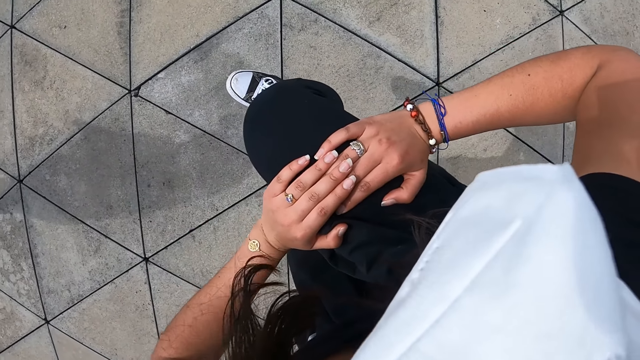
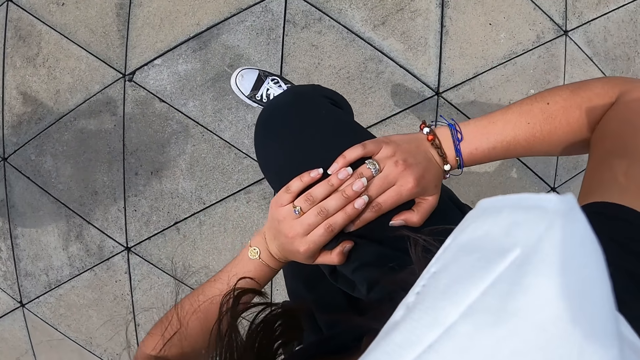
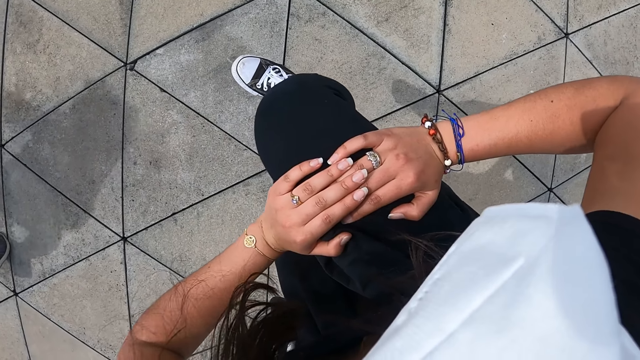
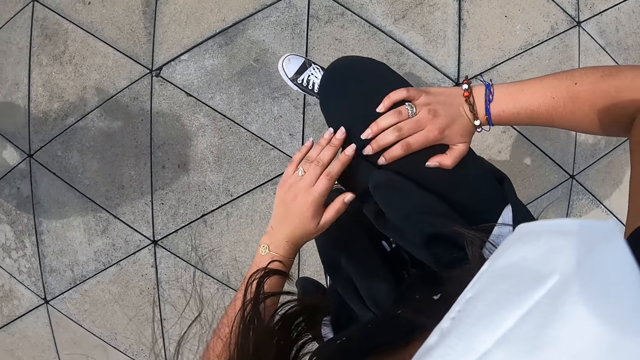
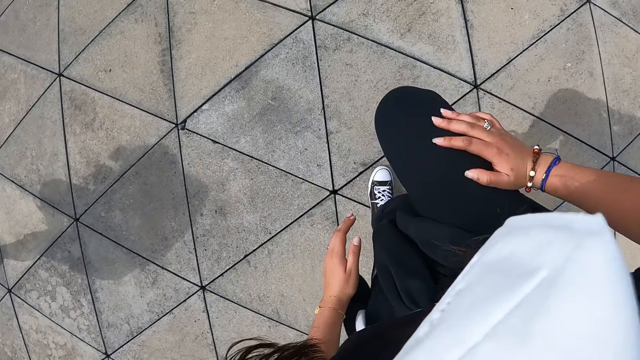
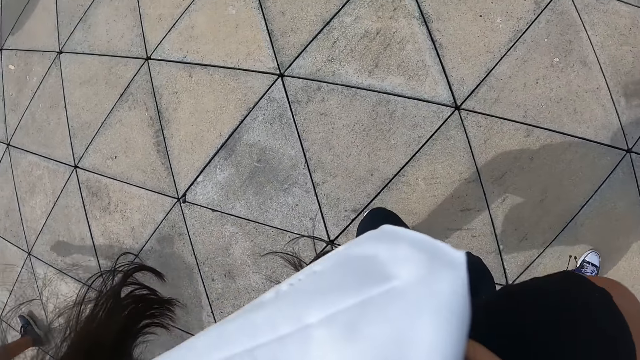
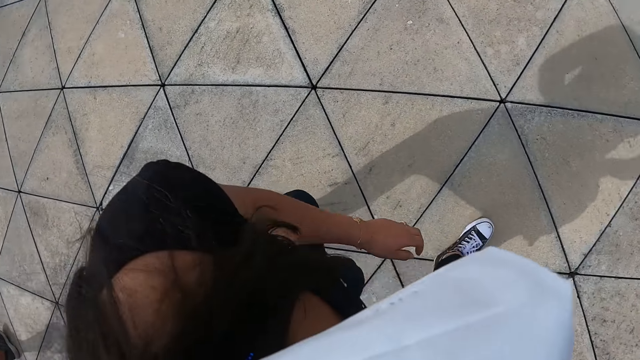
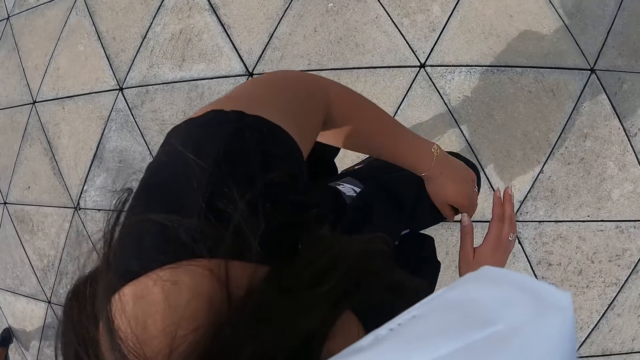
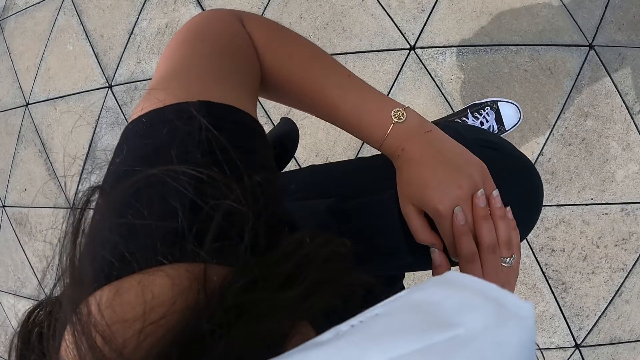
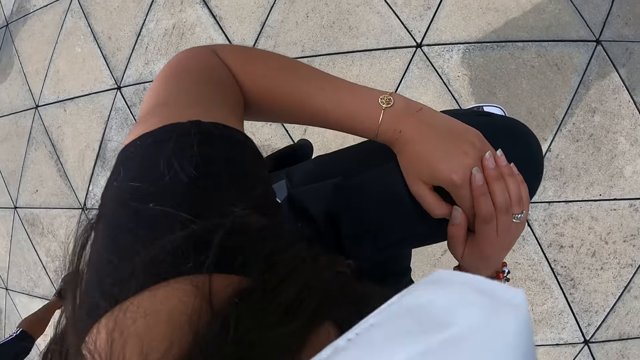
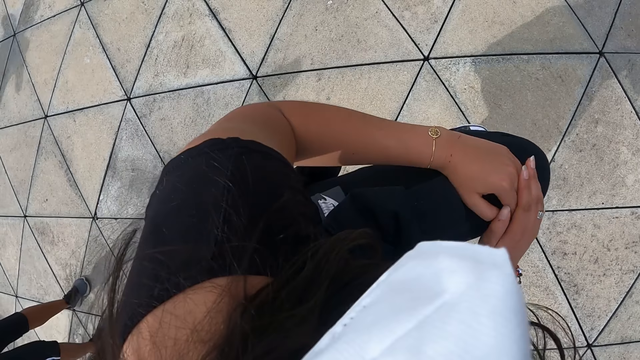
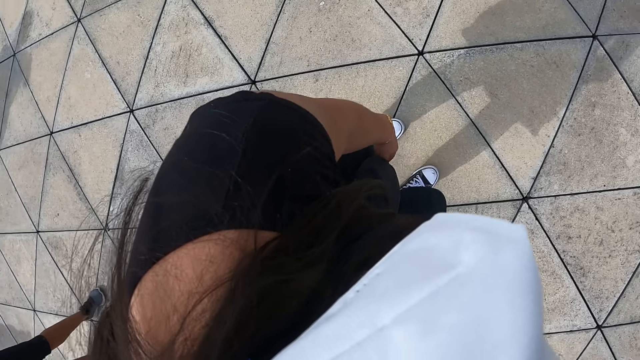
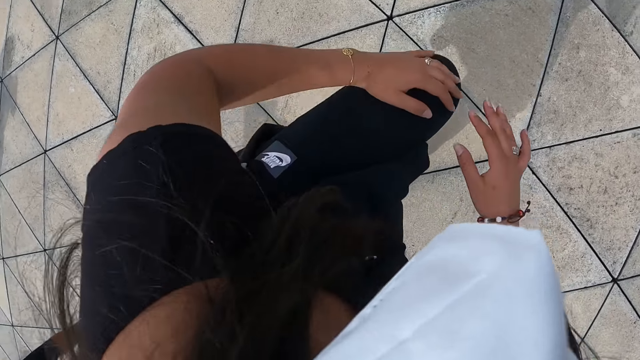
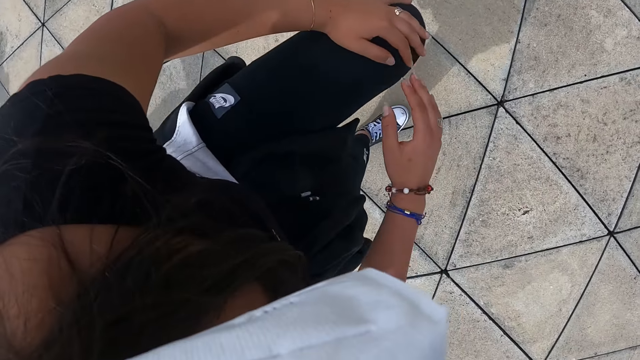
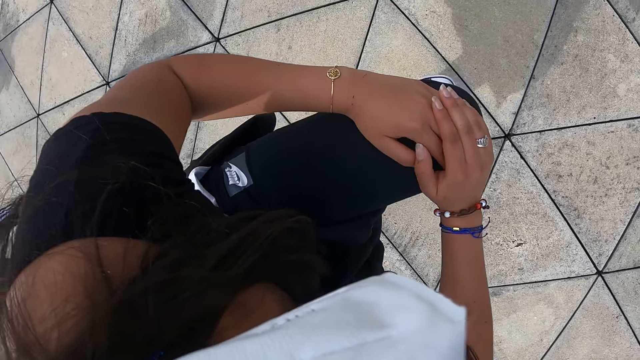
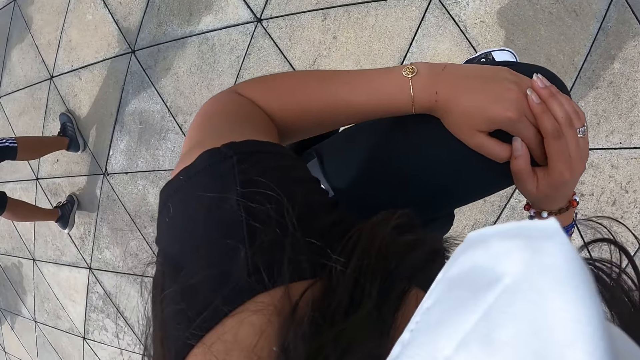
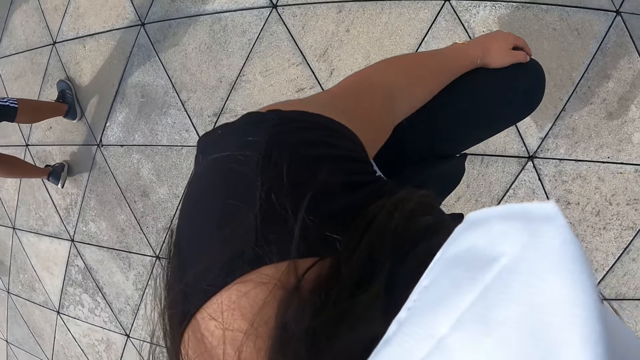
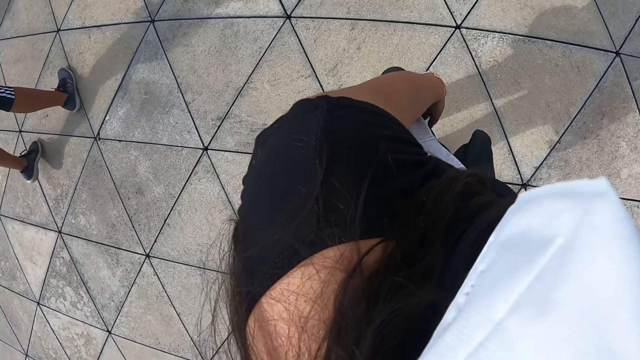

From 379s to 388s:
The camera wearer lifts her right leg. She lifts her left leg.

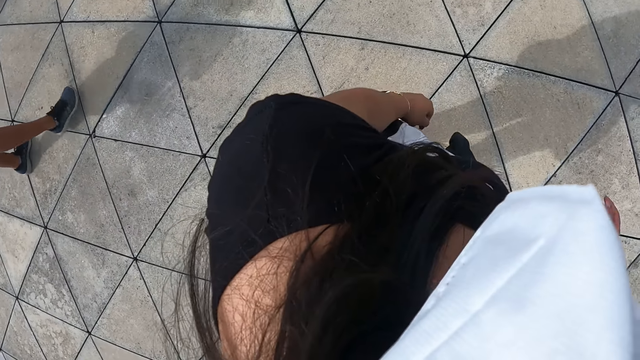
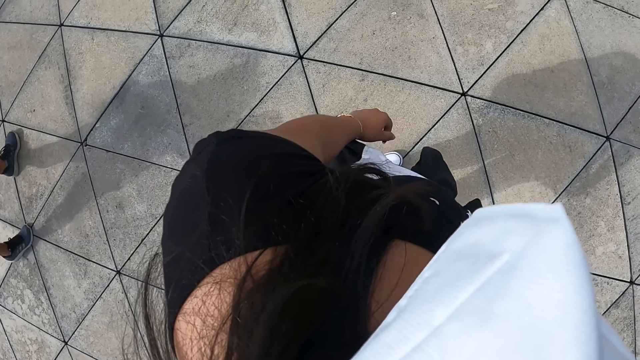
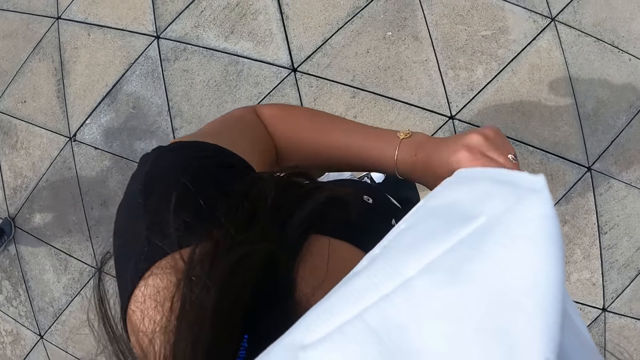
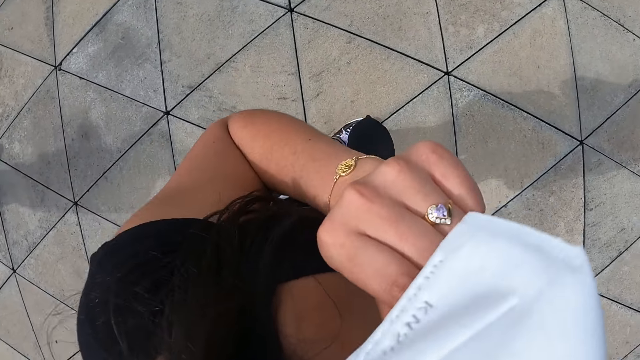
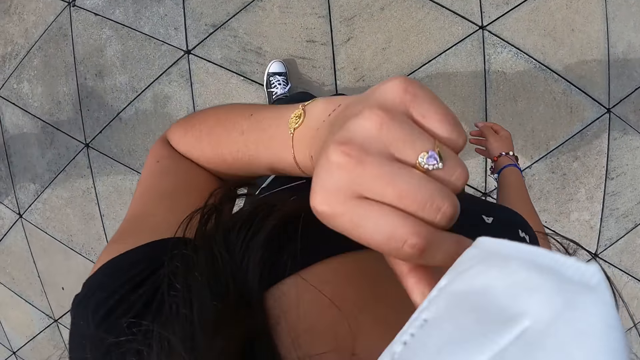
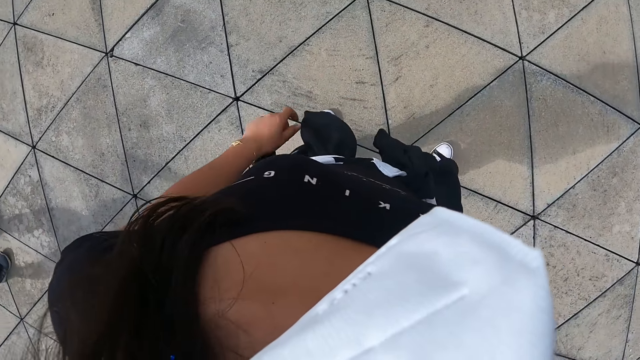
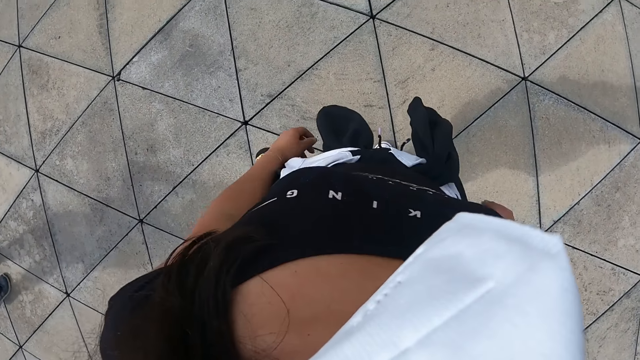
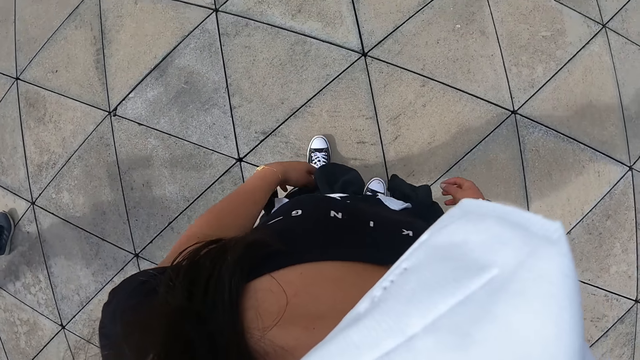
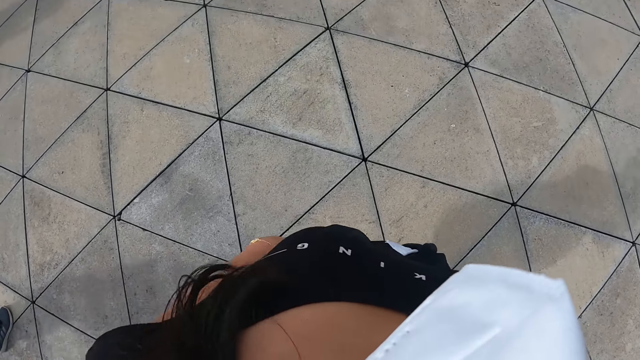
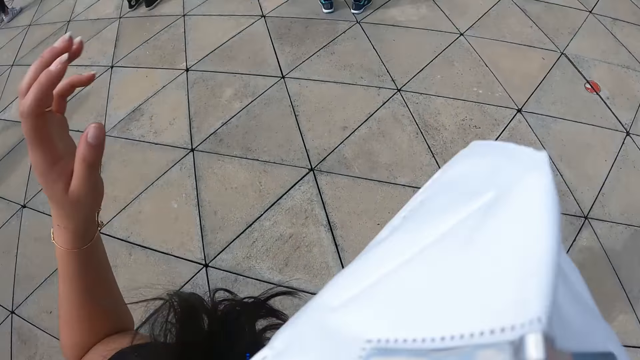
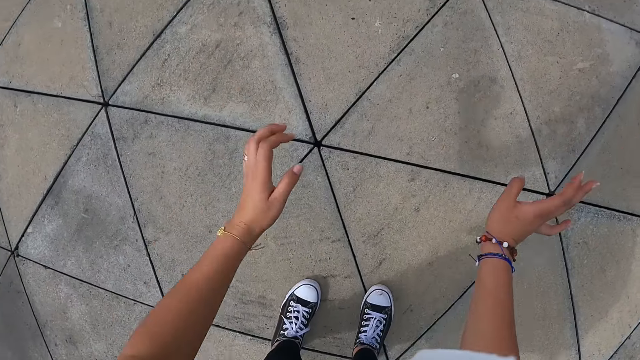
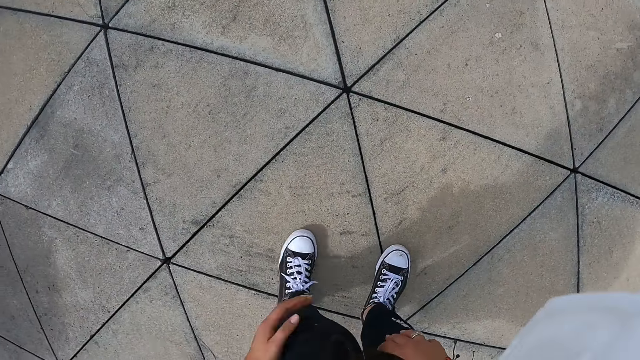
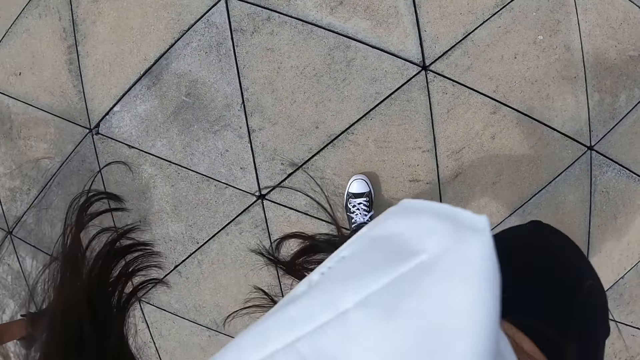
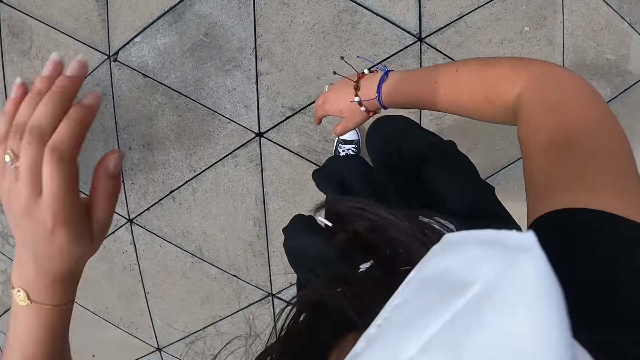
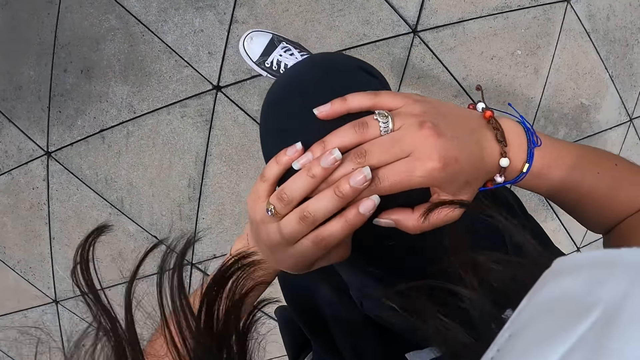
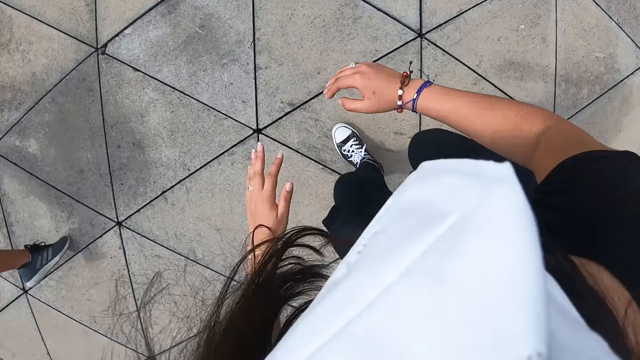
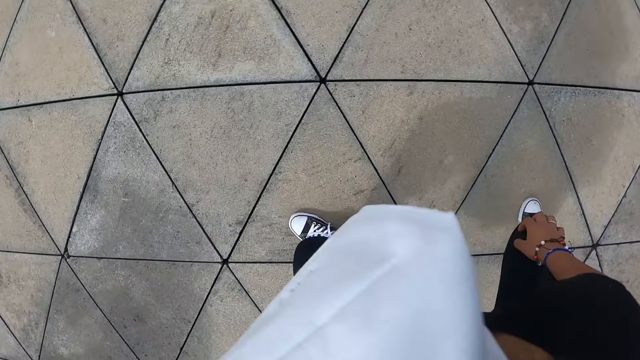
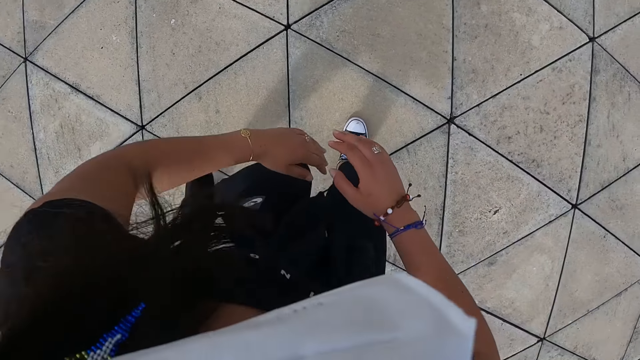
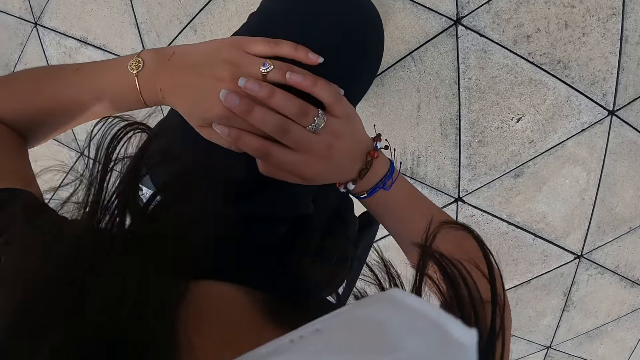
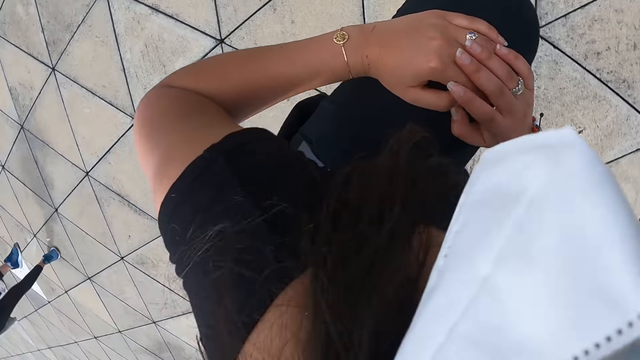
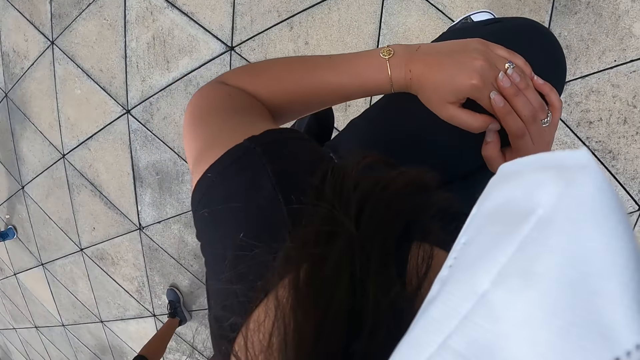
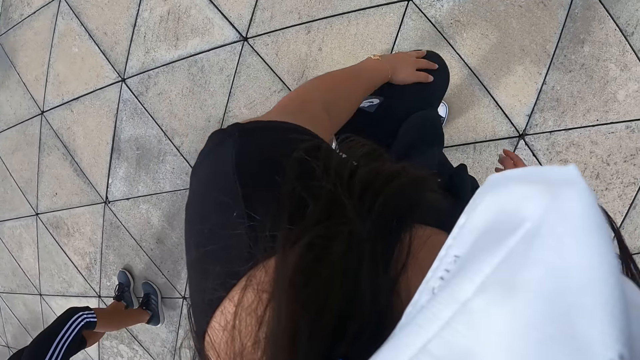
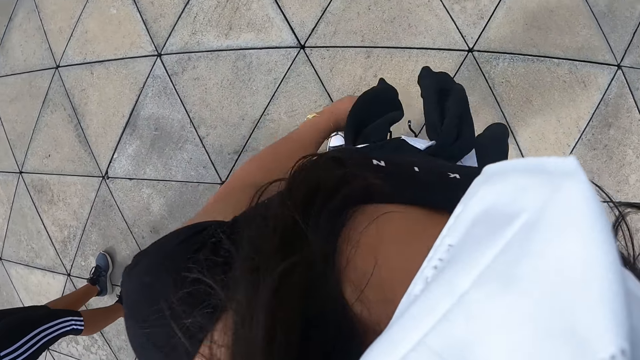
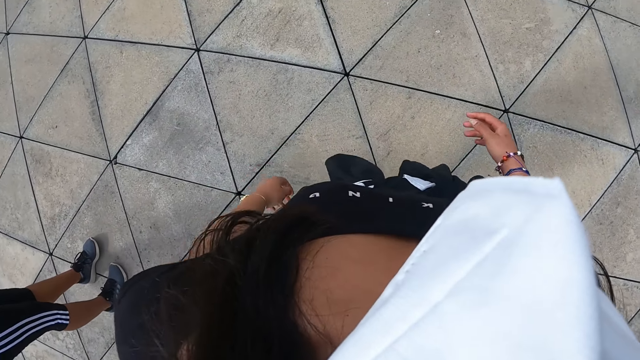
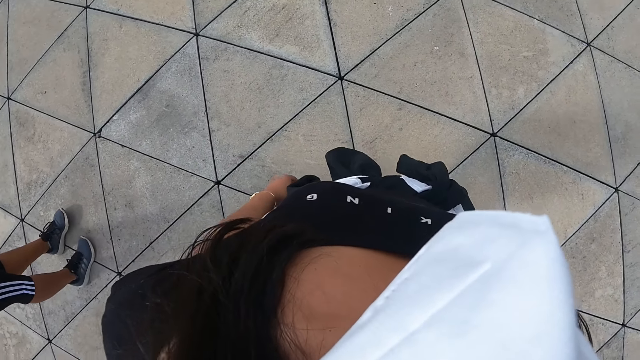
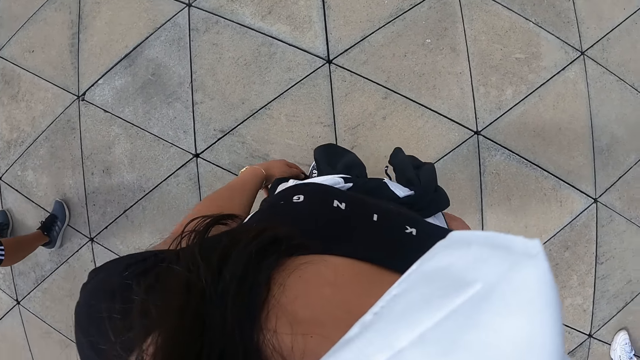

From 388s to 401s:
The camera wearer raises her left hand towards her face. She lowers her left hand. She rehearses for dance. She bends down. She lifts her right leg. She lifts her left leg.
